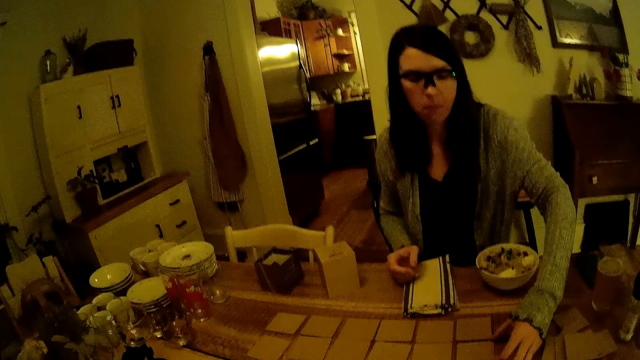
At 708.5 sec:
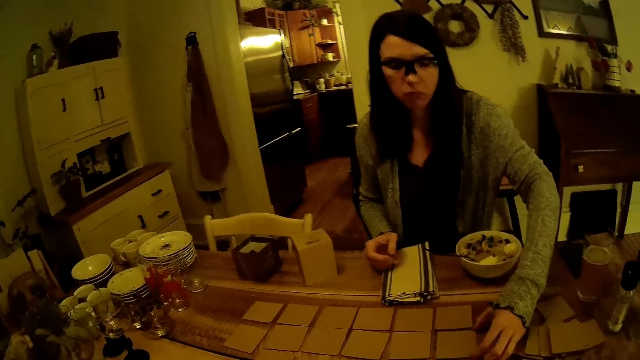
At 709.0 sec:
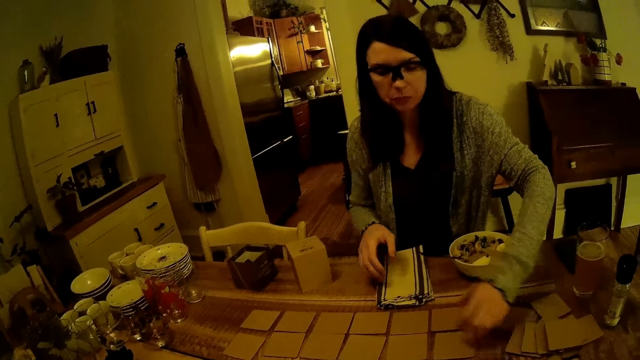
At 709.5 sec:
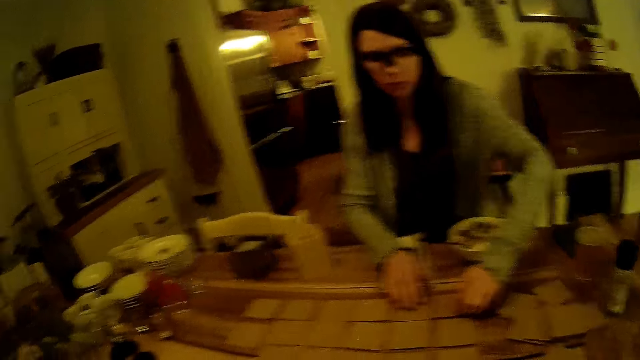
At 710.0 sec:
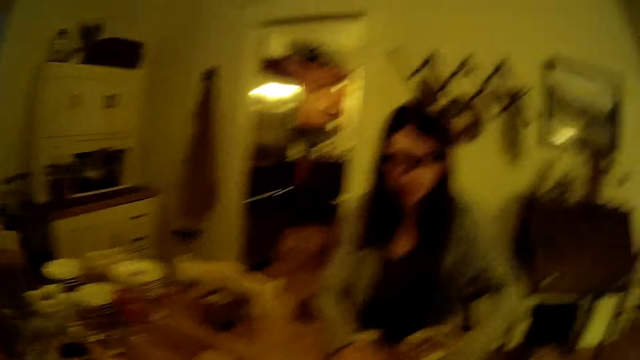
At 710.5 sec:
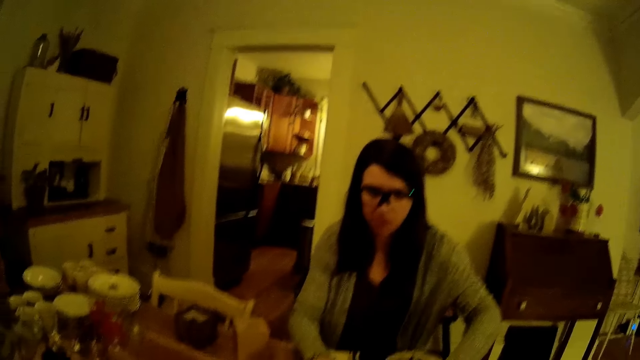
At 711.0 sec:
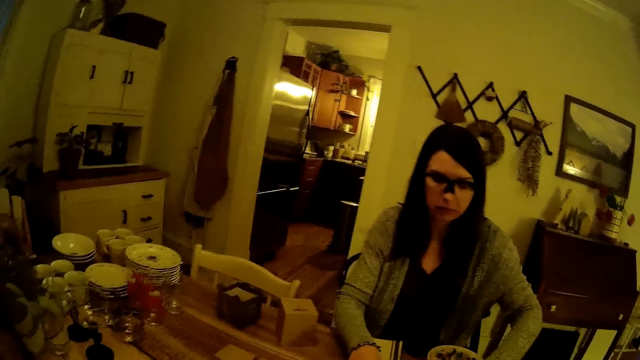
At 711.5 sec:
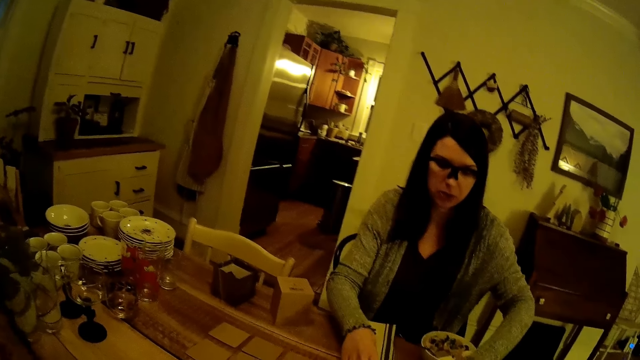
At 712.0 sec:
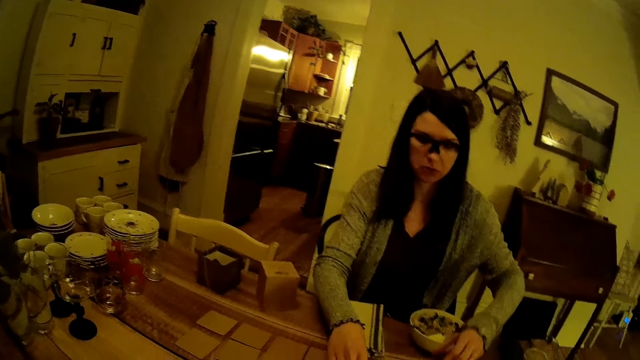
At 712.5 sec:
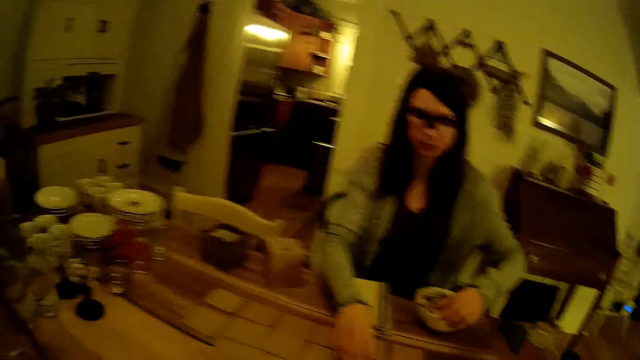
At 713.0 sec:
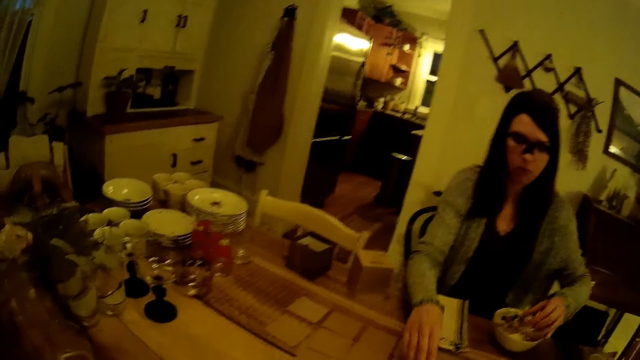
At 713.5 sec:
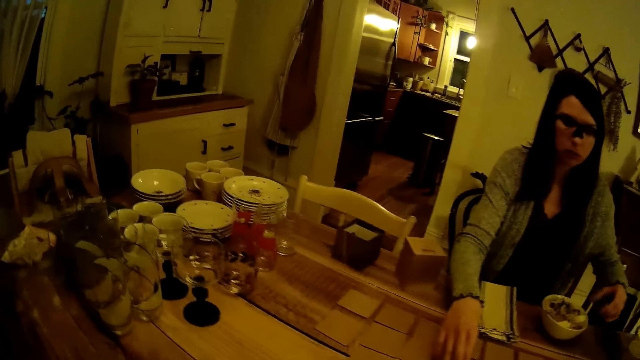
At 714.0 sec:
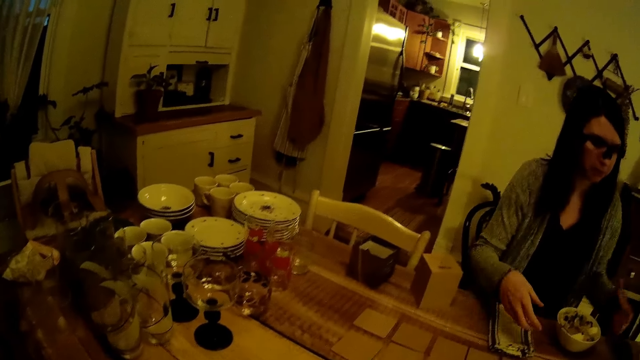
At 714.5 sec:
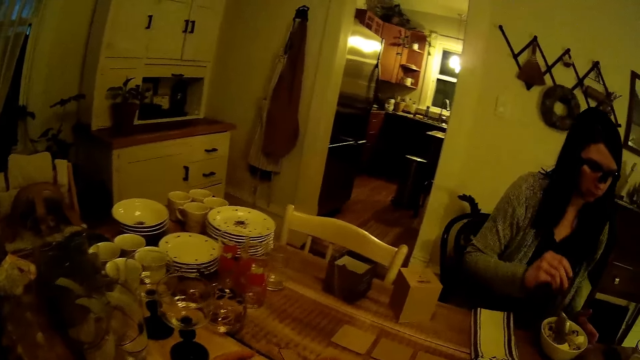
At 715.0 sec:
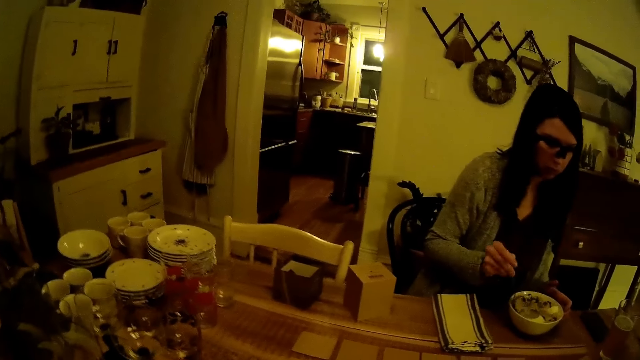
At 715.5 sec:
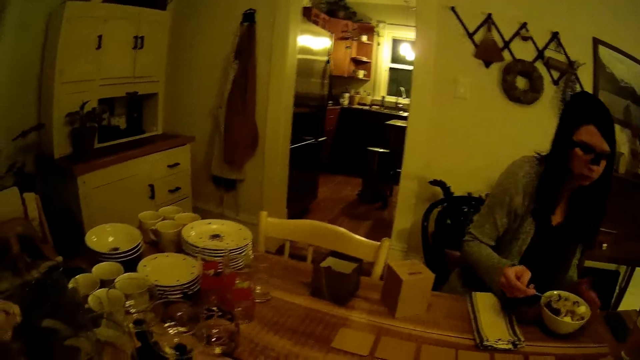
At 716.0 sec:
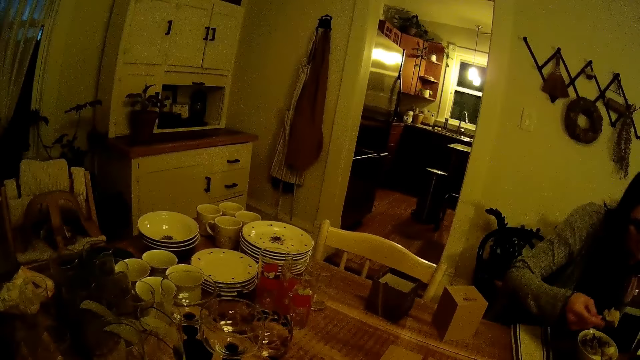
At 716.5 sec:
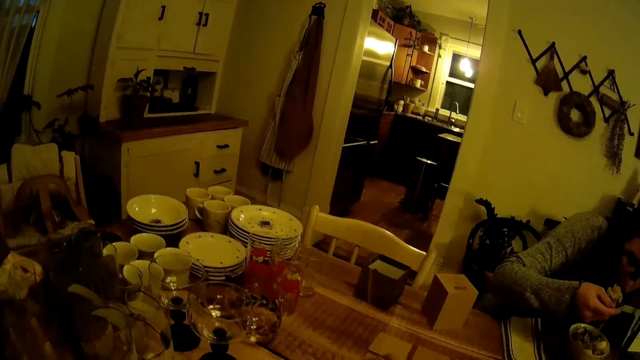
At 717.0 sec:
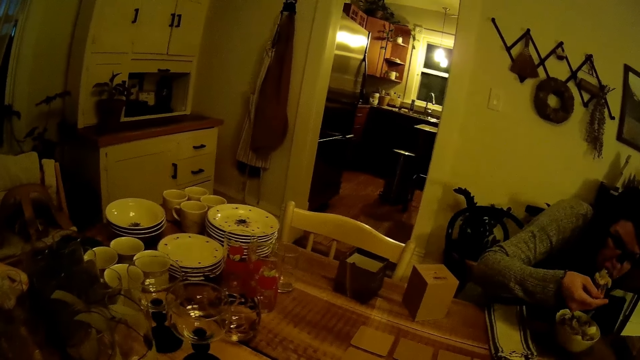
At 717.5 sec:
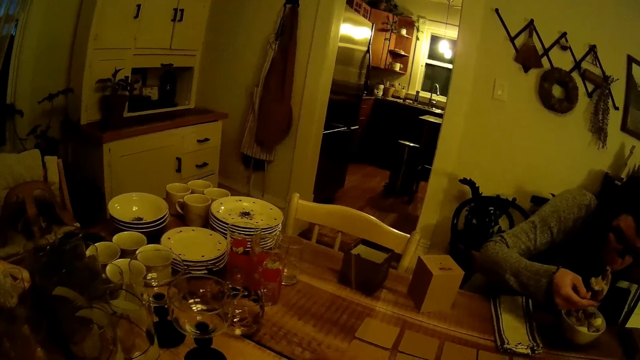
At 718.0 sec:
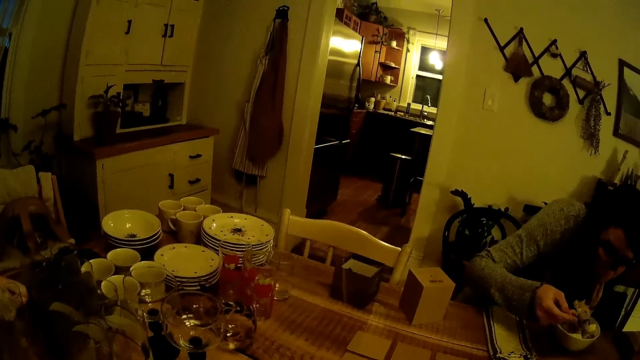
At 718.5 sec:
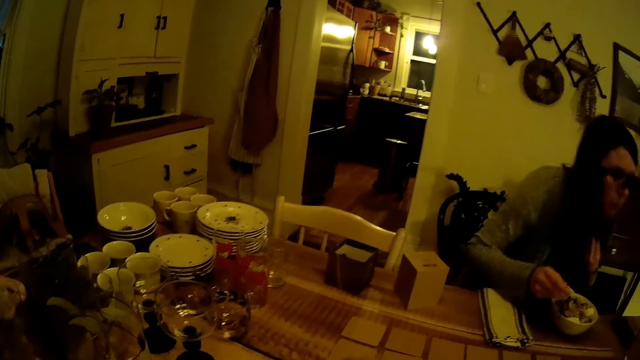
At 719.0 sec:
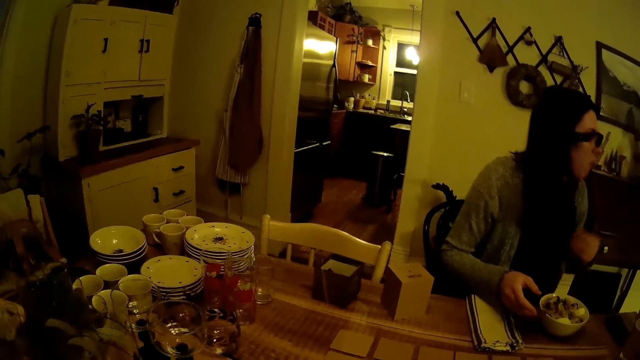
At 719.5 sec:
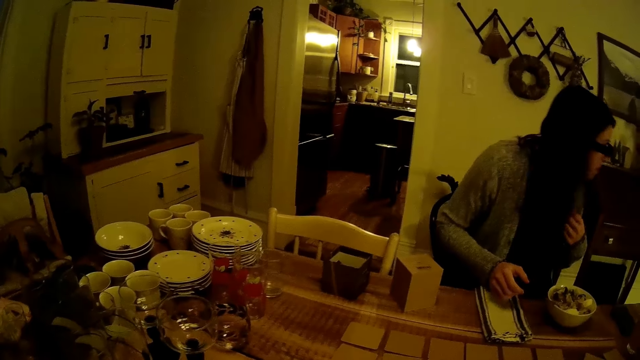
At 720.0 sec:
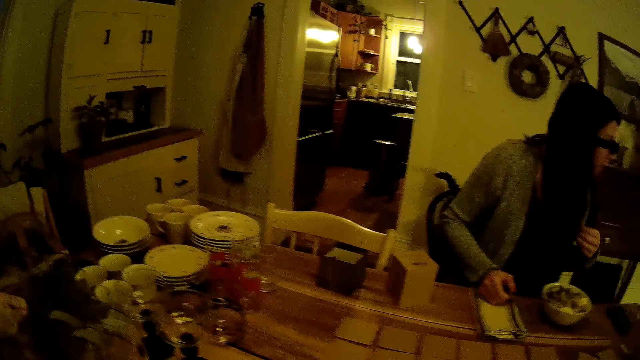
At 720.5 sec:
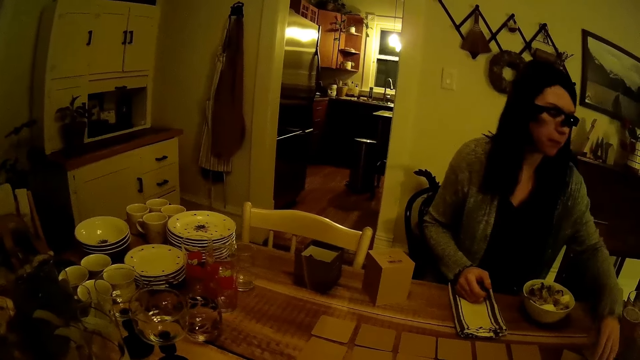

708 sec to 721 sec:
The woman arranges the cards on the table with her left hand and arranges the cards on the table with both hands. The camera wearer converses with the woman. They arrange the cards on the table. The woman picks up the spoon with her right hand, scoops the food and eats the ramen with the spoon in her right hand. The camera wearer converses with the woman. The woman drops the spoon in the plate with her right hand.

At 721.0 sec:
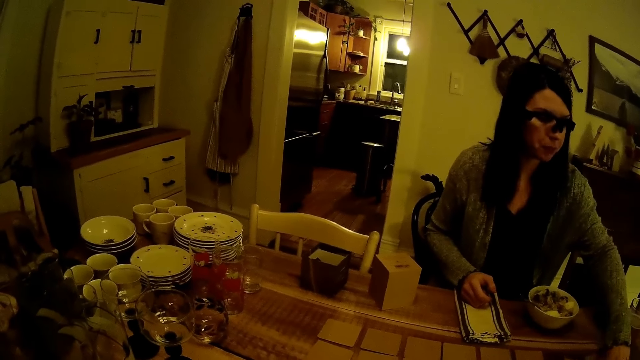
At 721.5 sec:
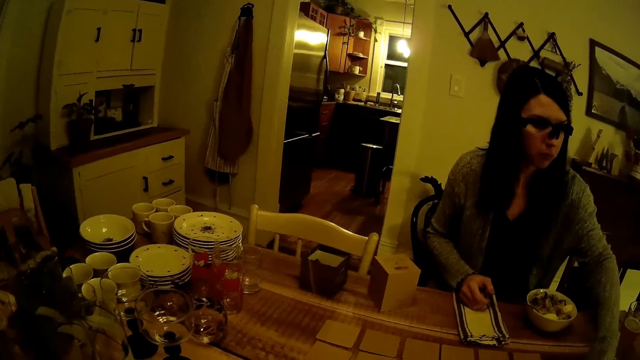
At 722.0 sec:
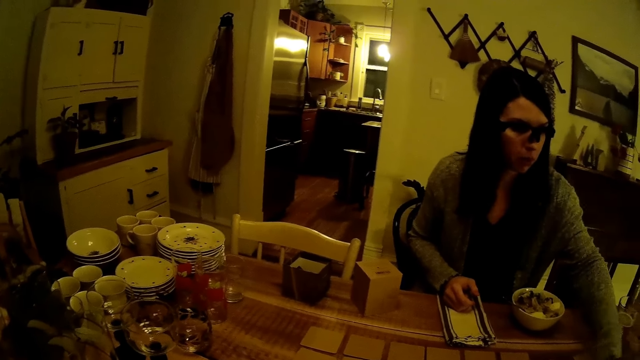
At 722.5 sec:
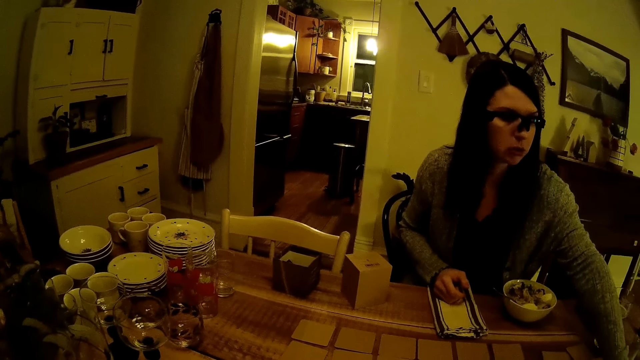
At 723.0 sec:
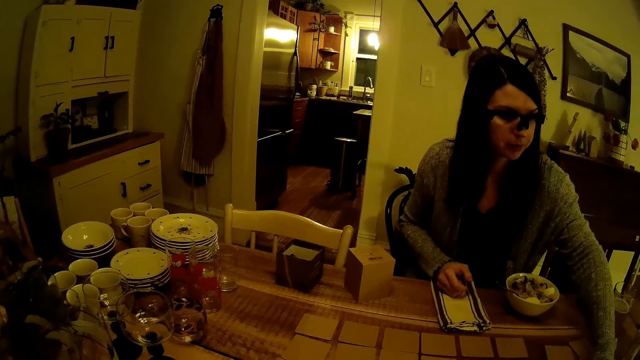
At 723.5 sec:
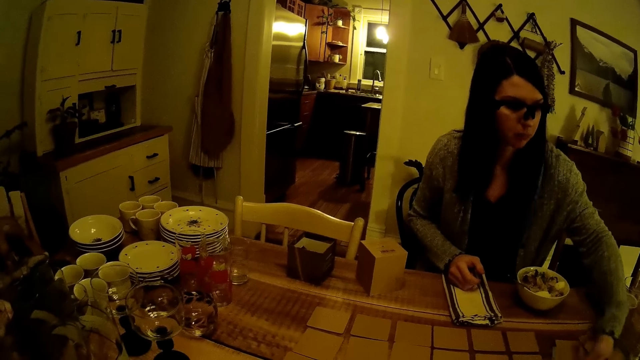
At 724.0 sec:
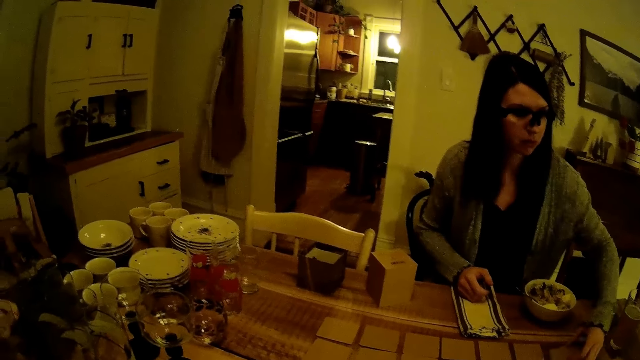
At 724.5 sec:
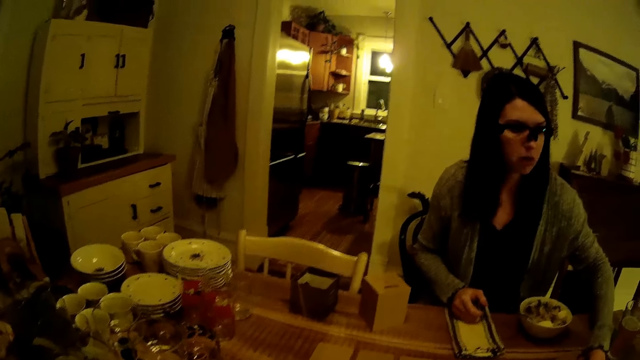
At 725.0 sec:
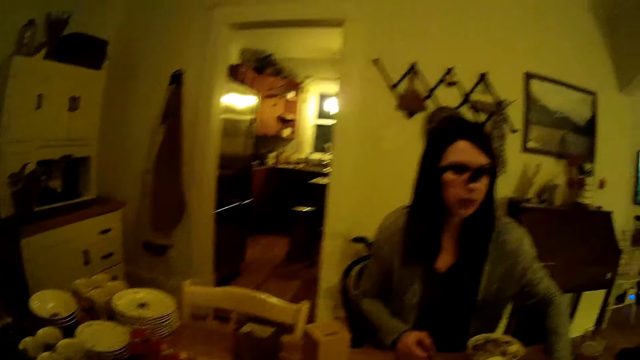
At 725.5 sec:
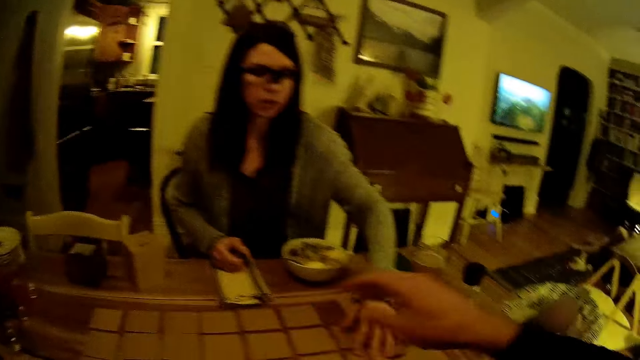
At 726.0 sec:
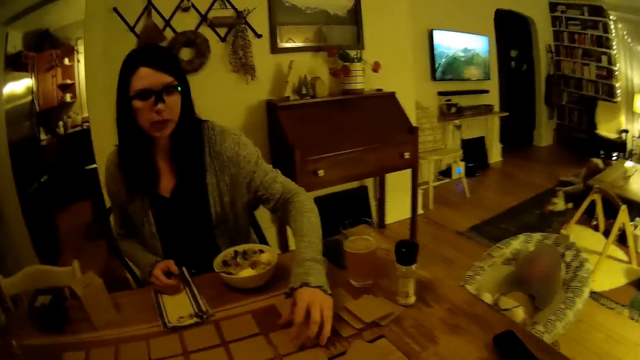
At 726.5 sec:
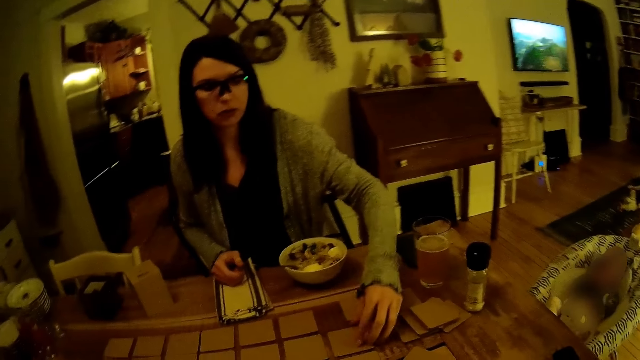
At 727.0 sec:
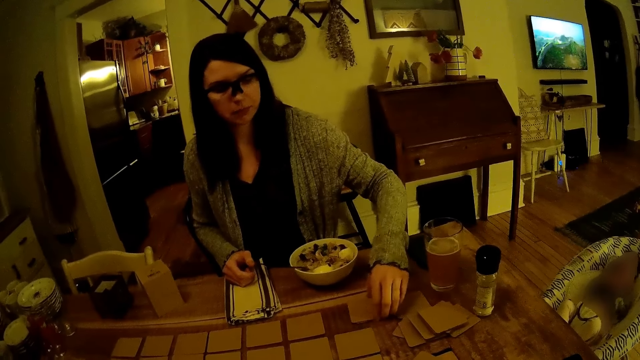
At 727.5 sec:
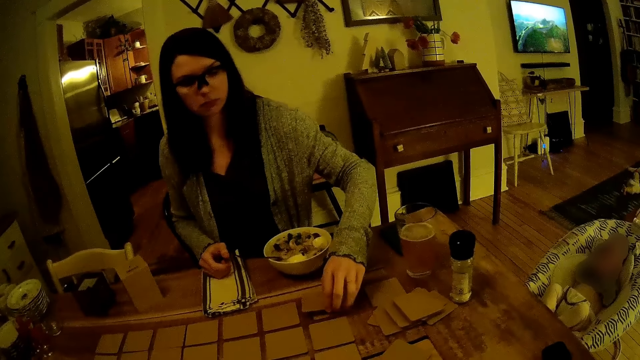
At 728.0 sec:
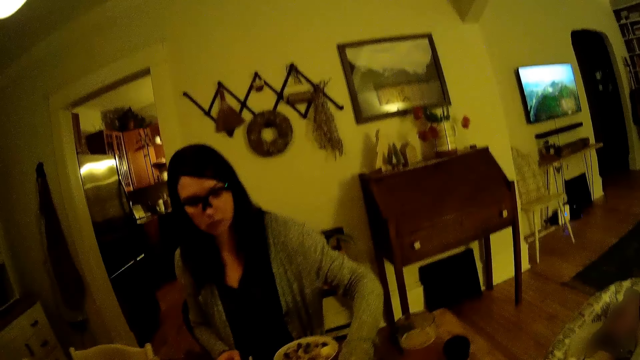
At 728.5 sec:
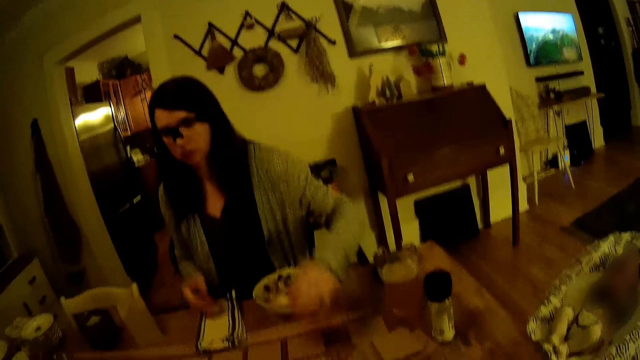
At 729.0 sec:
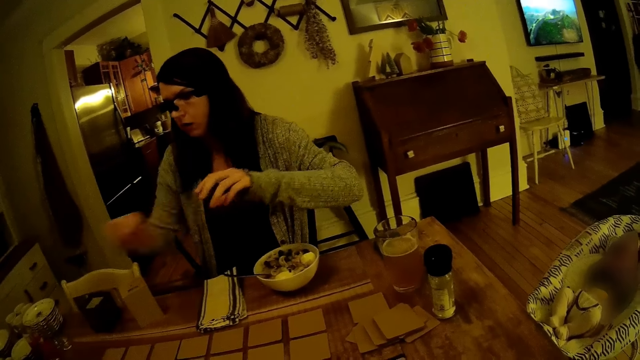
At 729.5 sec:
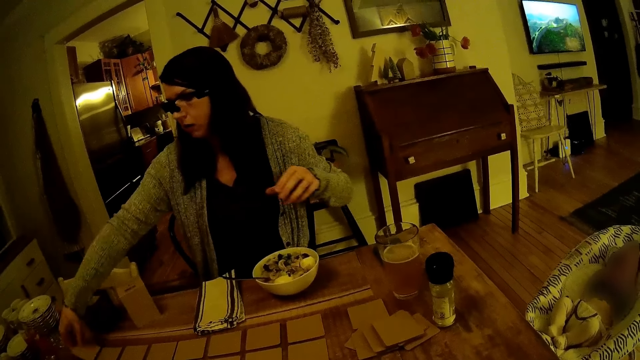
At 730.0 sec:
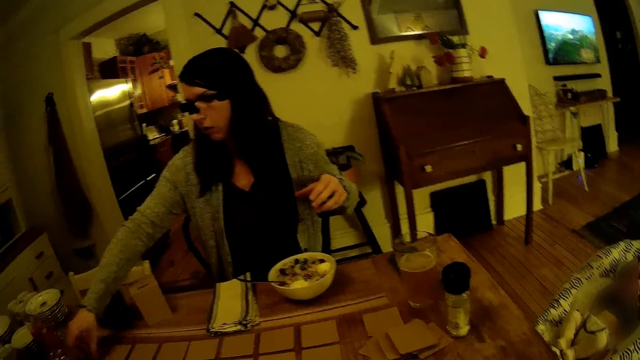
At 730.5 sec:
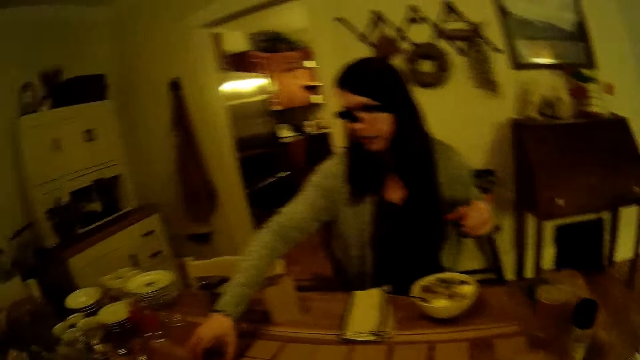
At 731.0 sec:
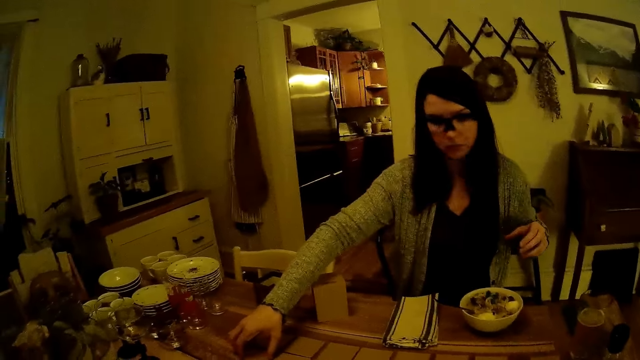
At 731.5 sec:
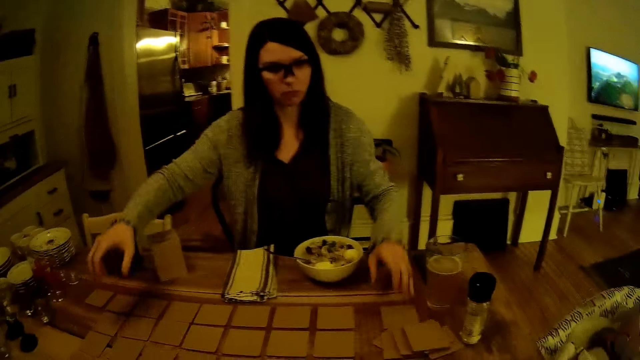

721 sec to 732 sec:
The woman arranges the cards on the table with her left hand and places her right hand on the napkin. The camera wearer lifts their hand. The woman touches the cards. The woman picks up a card with her left hand, passes the card to her right hand and drops the card with her right hand.
